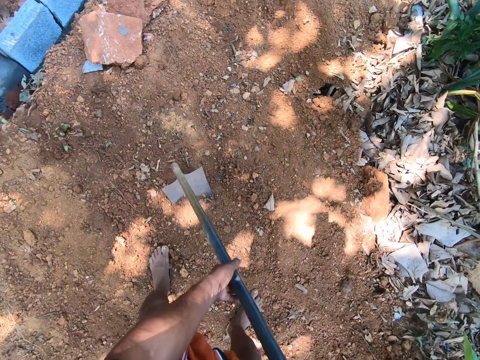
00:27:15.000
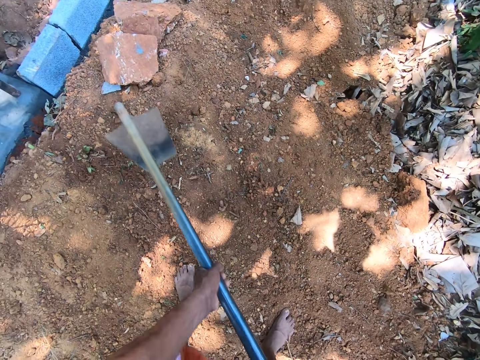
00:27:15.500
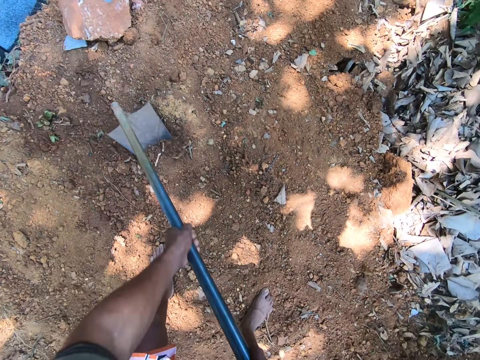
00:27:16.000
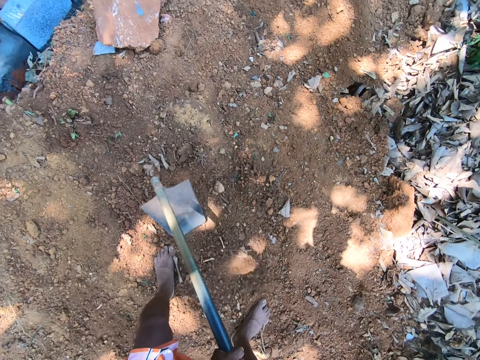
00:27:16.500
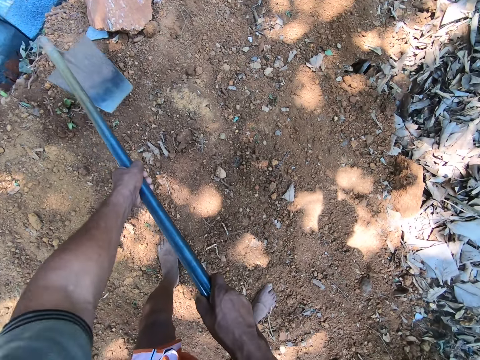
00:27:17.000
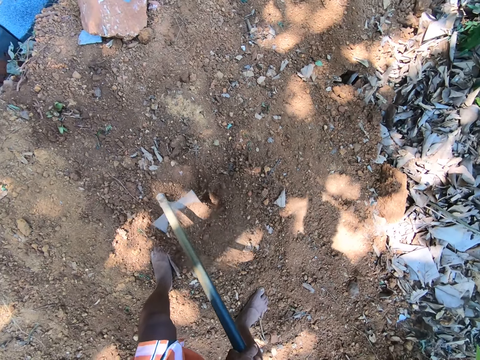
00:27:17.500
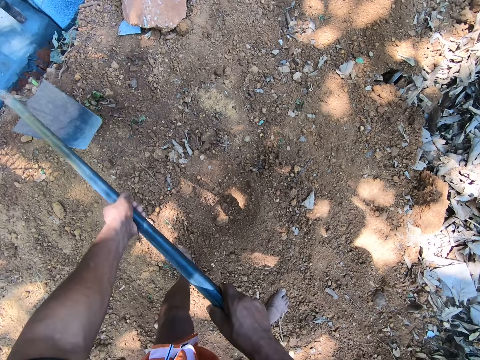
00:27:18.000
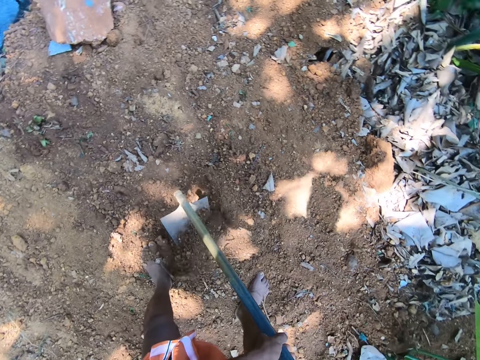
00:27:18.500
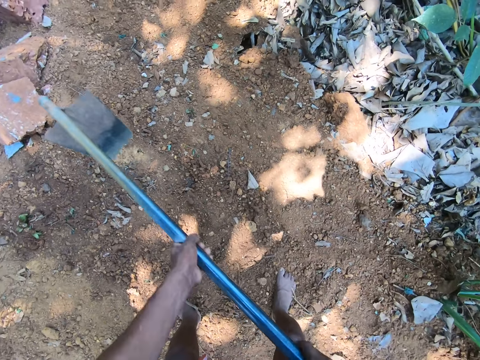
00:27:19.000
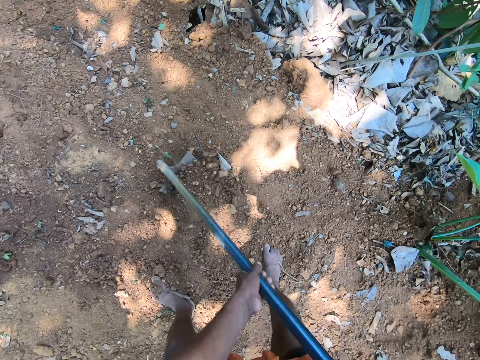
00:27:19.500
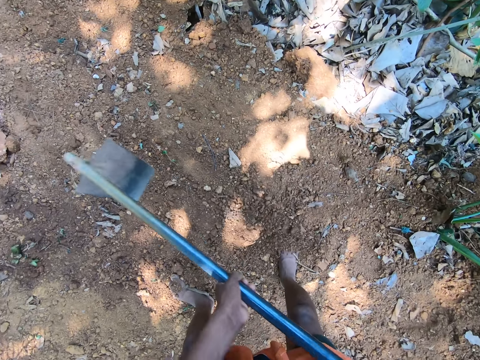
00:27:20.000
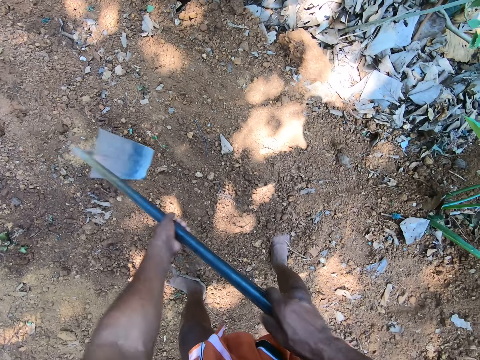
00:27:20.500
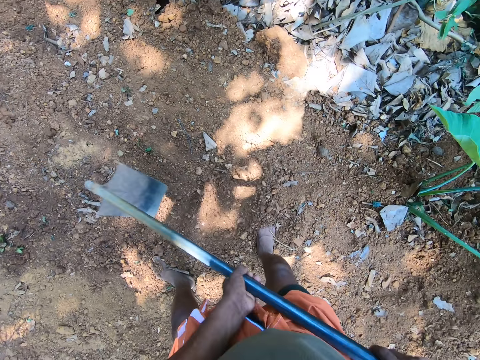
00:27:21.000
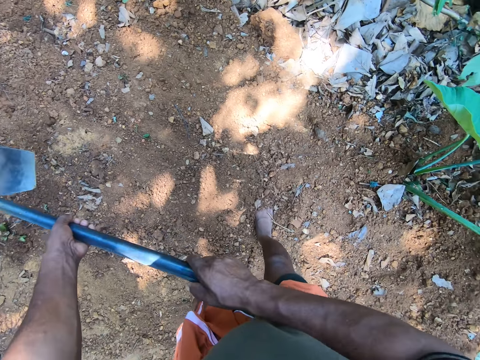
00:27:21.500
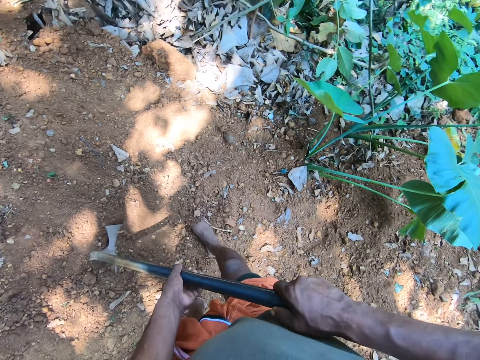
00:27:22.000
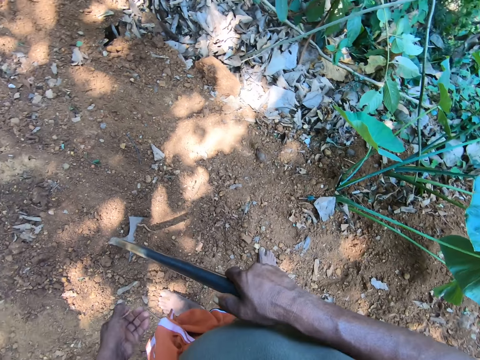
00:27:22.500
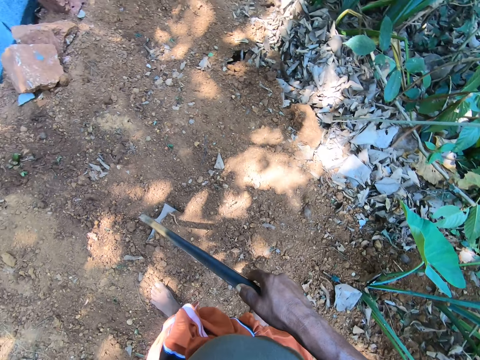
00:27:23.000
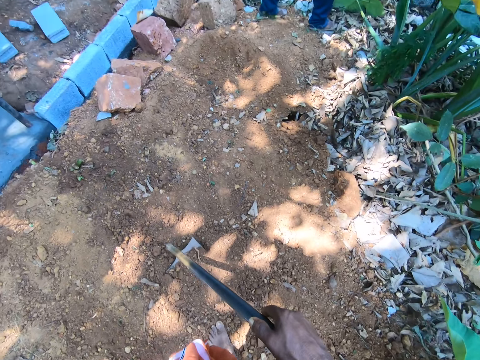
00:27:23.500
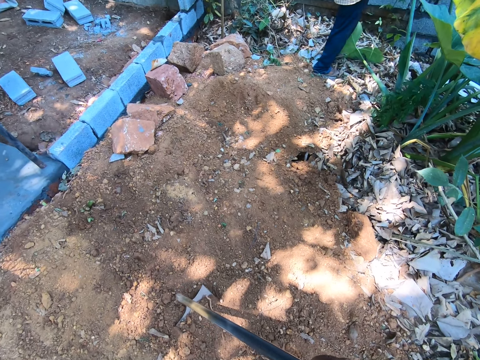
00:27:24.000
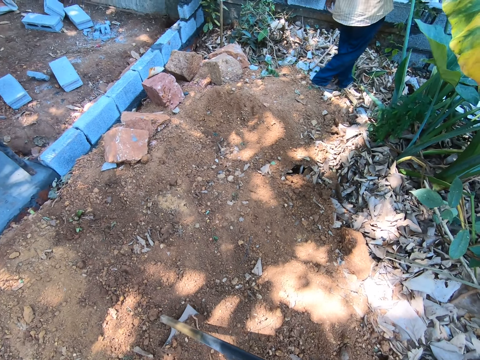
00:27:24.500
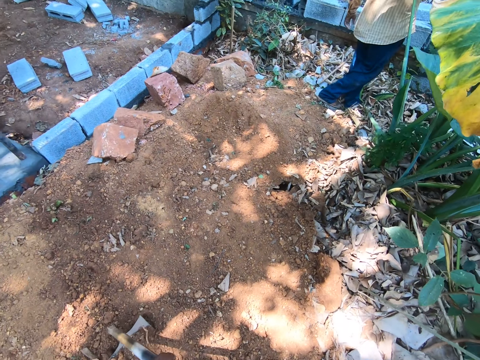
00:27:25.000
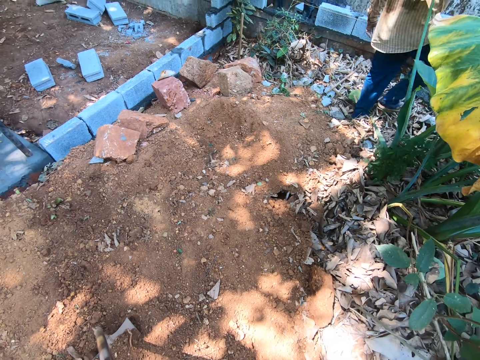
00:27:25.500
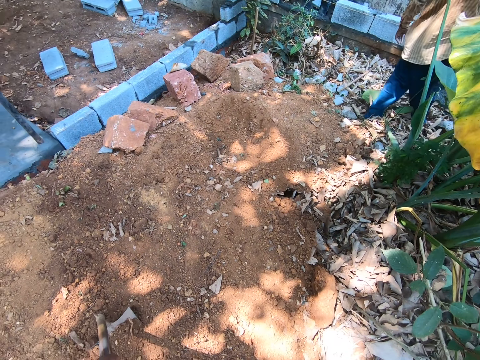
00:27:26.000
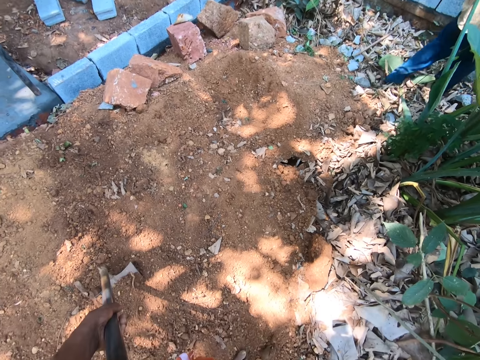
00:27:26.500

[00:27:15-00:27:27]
The camera wearer holds the hoe with both hands. He spreads the soil with the hoe in his hands. He holds the hoe with his right hand.

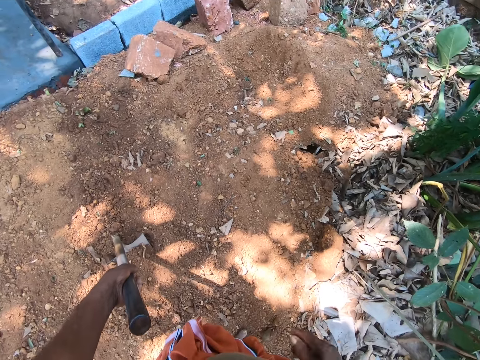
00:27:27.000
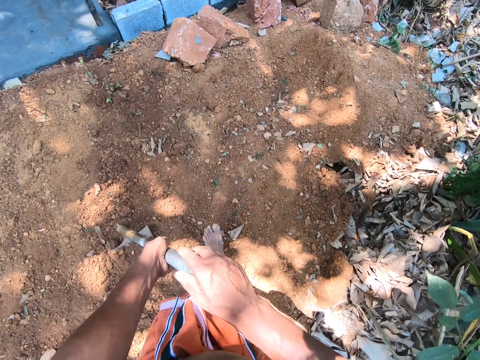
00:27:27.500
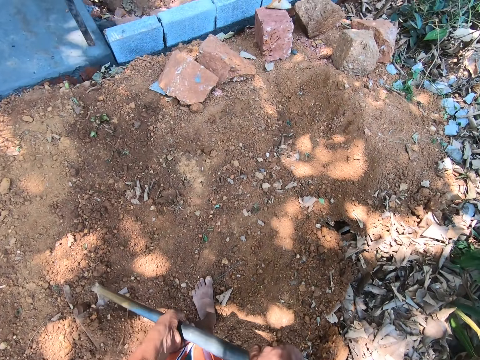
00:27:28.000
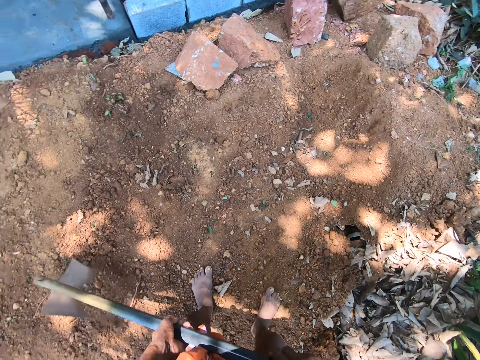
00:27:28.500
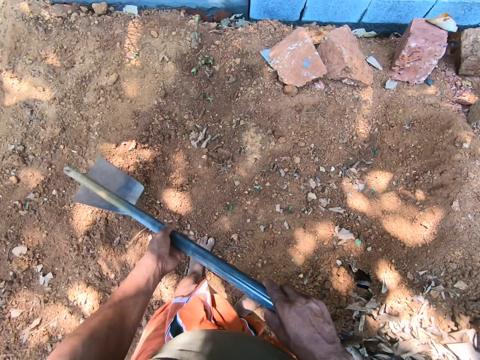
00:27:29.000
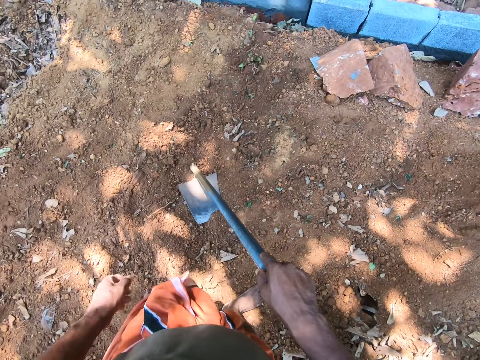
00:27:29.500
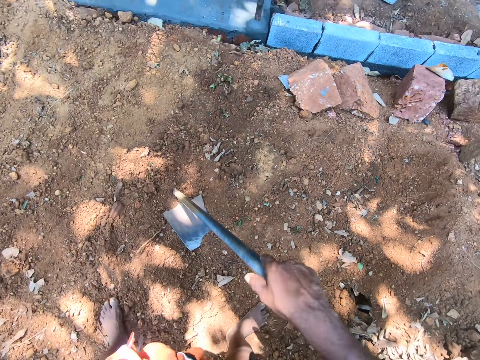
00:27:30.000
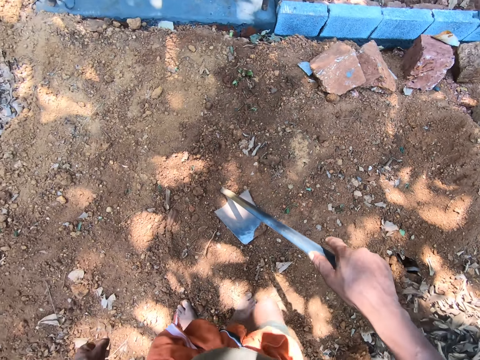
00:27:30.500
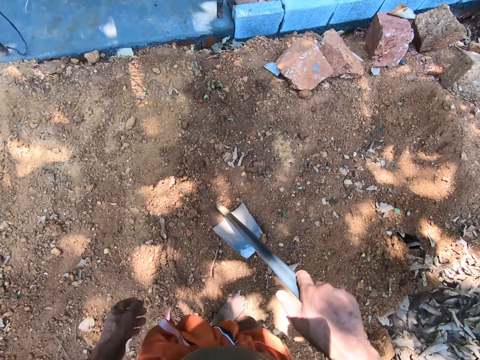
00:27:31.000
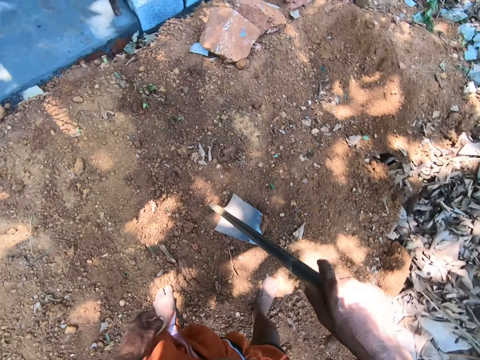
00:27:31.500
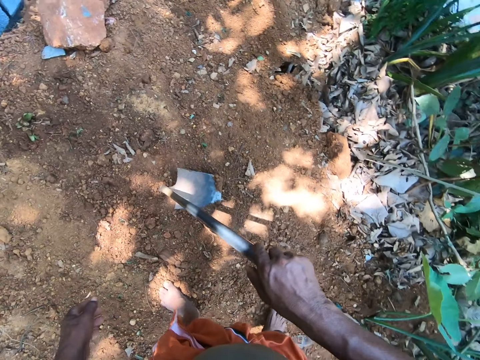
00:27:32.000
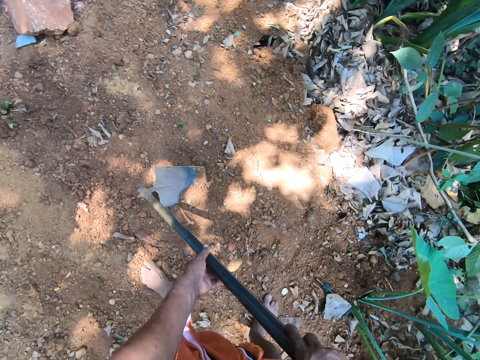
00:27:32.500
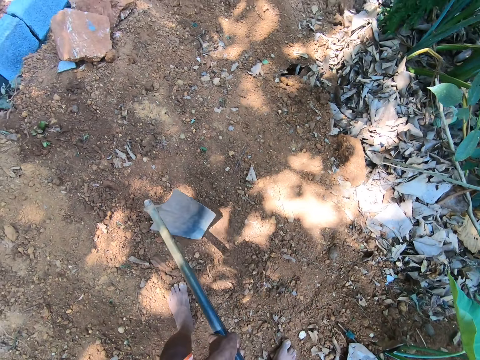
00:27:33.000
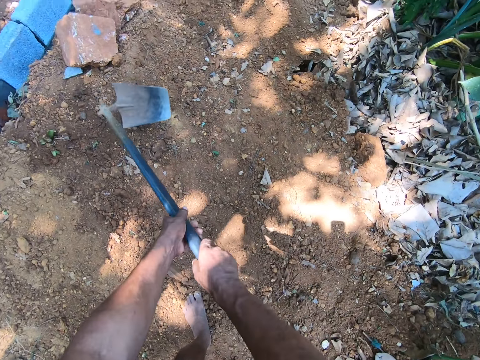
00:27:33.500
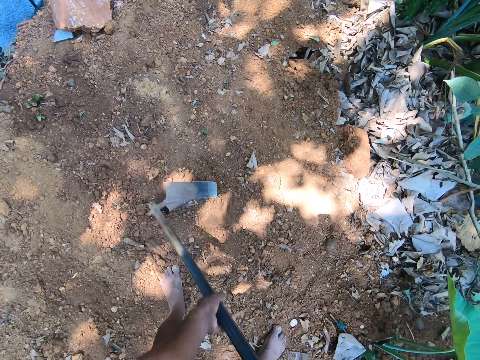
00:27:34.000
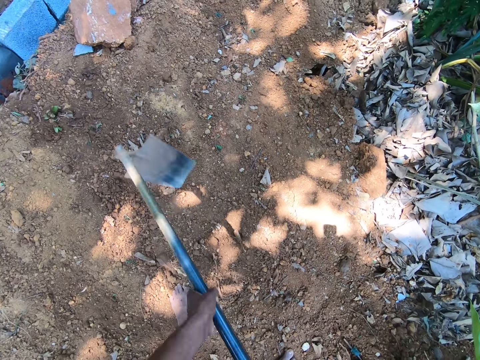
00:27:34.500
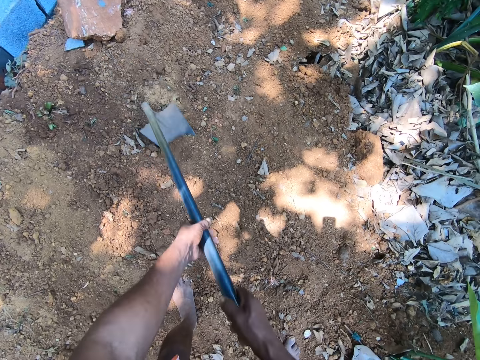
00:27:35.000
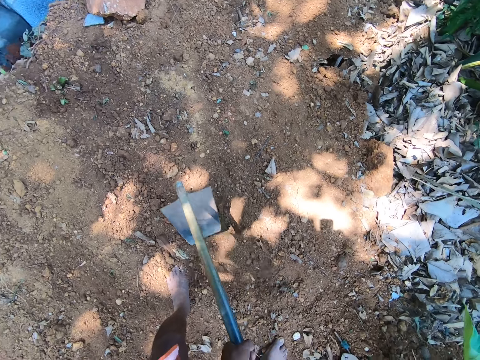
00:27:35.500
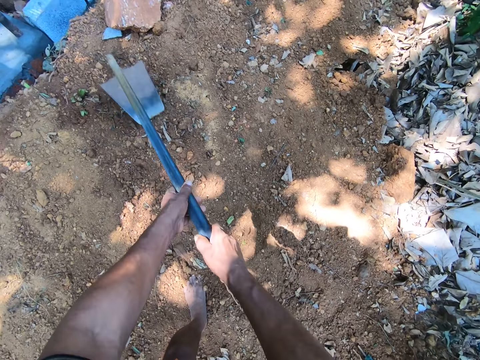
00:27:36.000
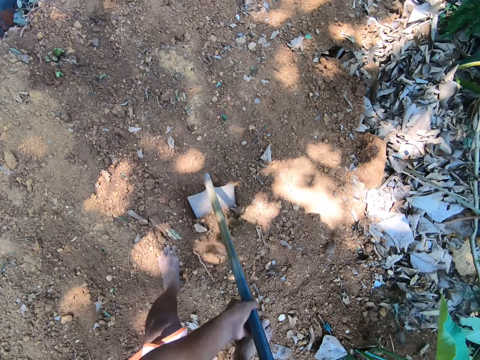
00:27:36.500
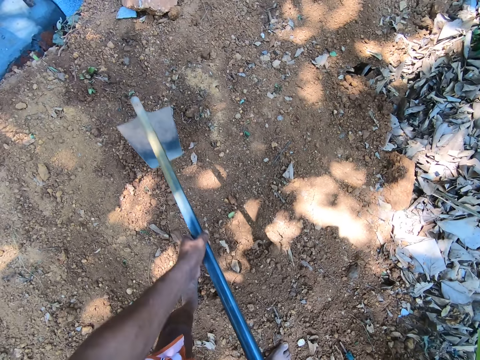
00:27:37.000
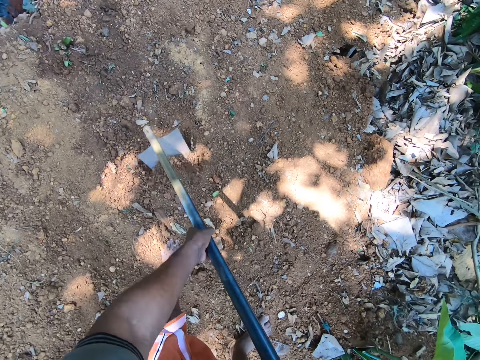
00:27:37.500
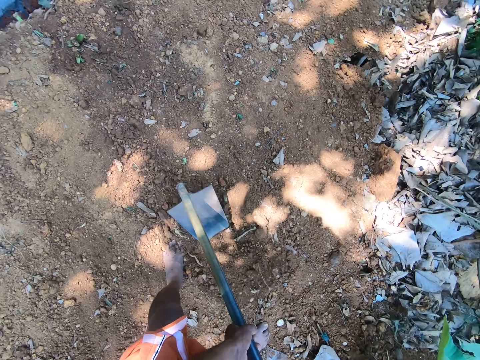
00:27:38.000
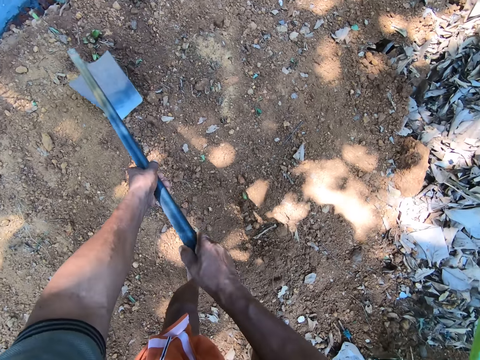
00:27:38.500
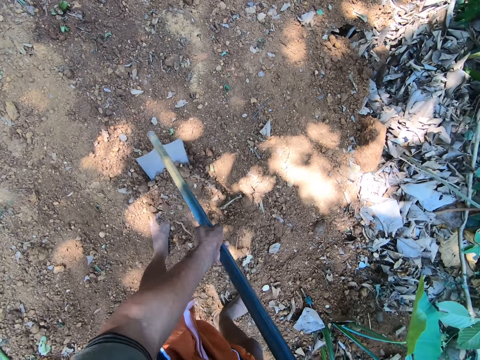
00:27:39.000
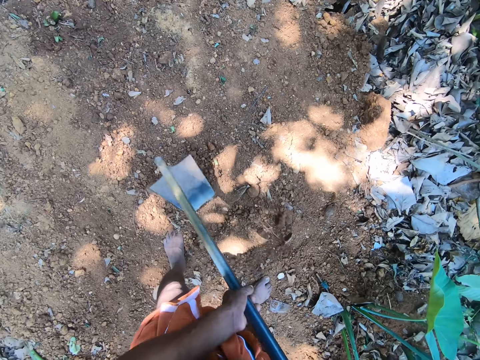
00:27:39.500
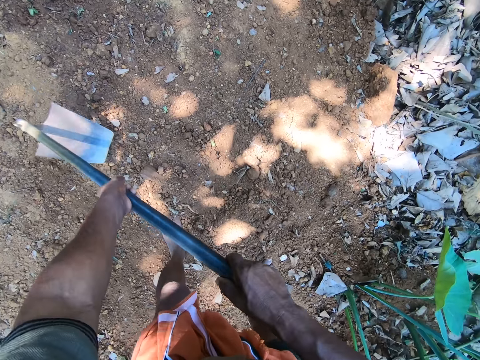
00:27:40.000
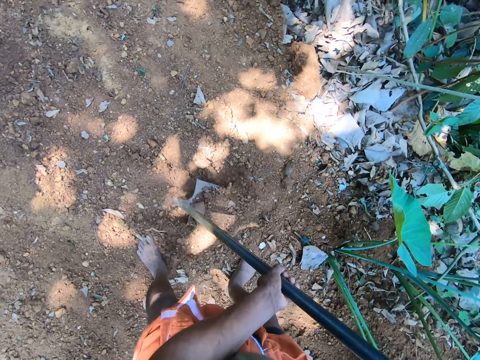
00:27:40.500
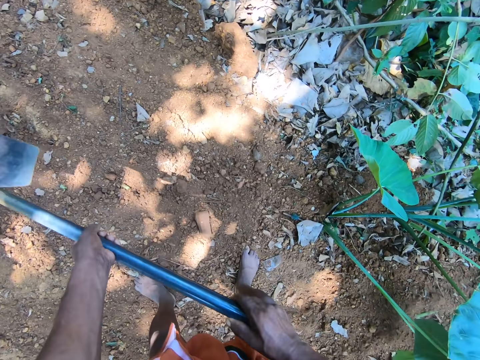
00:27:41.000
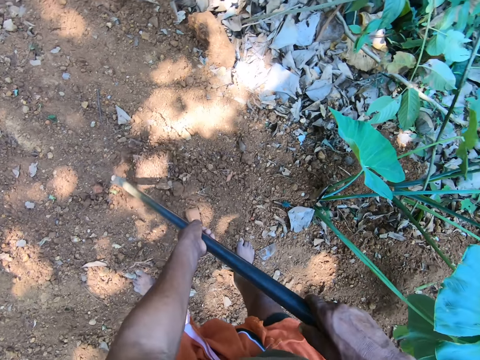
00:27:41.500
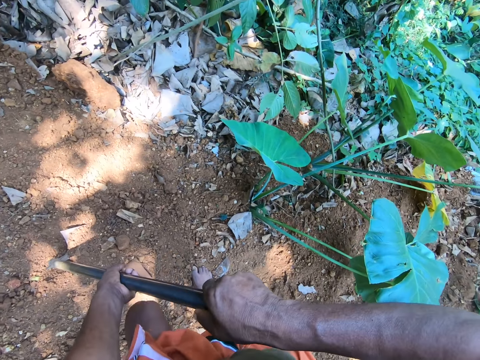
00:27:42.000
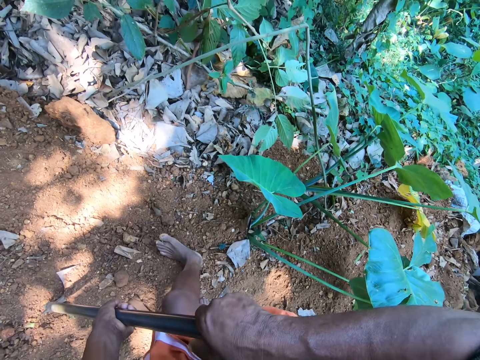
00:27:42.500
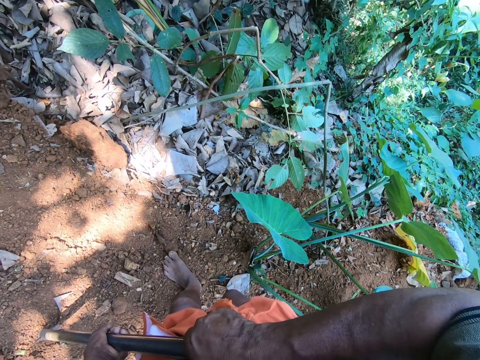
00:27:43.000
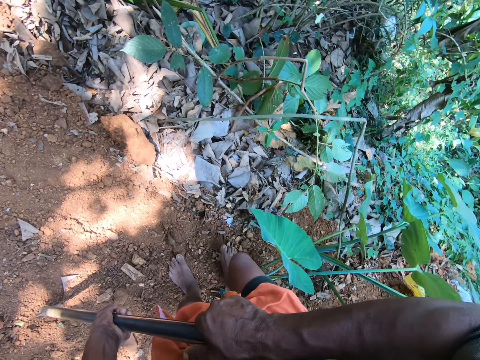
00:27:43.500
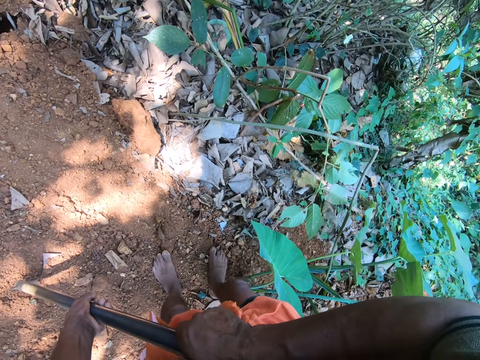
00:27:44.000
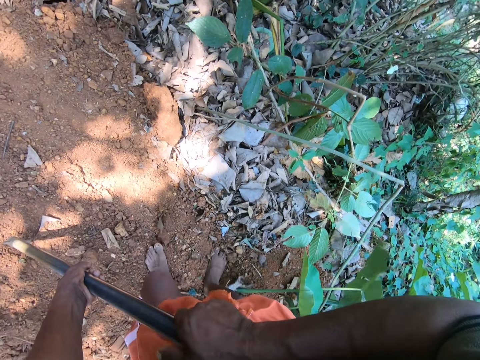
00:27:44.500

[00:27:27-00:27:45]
The camera wearer spreads the soil with the hoe in his hands. He spreads the soil with the hoe in his hands again. He holds the hoe with his hands.
